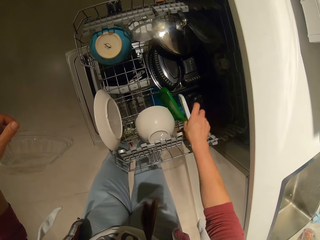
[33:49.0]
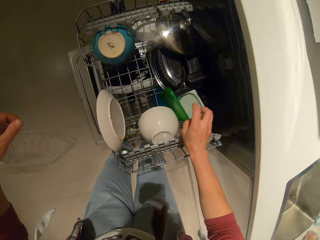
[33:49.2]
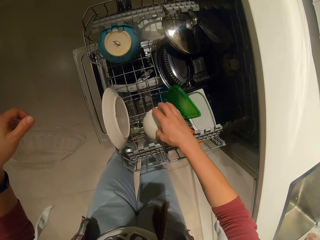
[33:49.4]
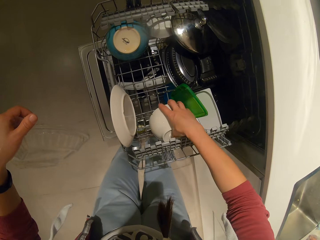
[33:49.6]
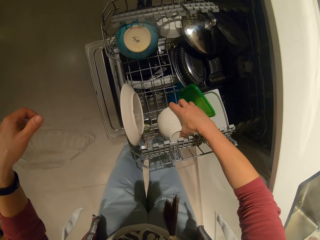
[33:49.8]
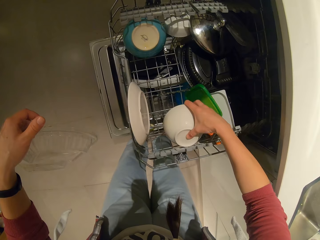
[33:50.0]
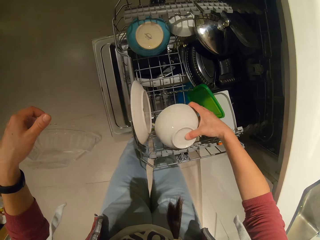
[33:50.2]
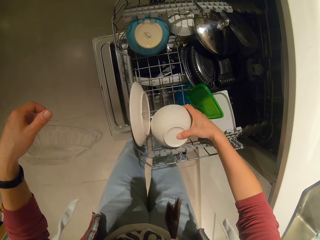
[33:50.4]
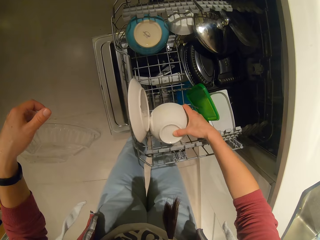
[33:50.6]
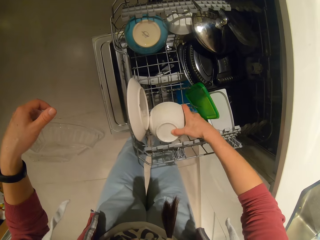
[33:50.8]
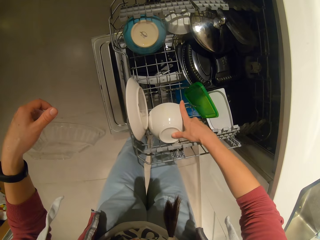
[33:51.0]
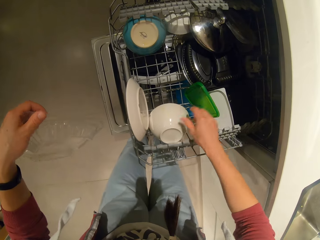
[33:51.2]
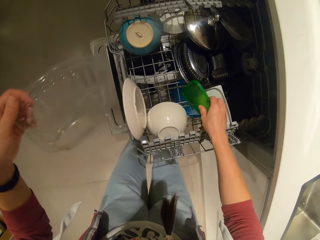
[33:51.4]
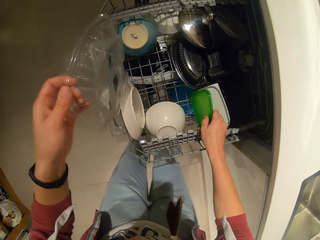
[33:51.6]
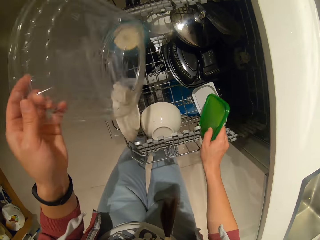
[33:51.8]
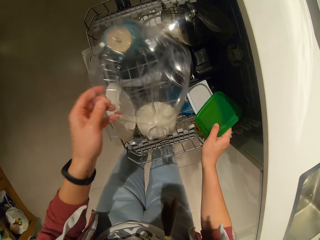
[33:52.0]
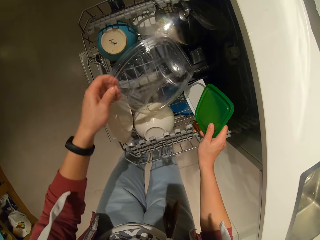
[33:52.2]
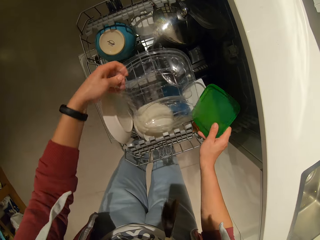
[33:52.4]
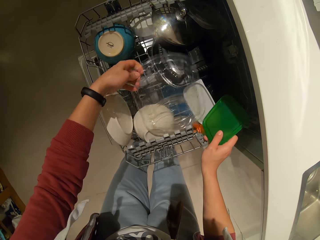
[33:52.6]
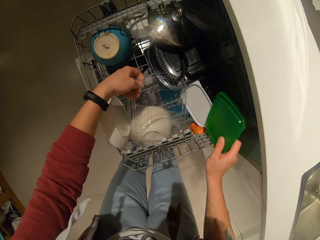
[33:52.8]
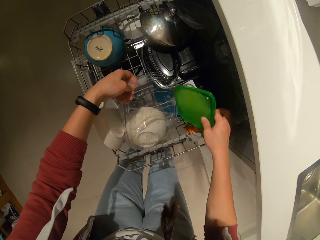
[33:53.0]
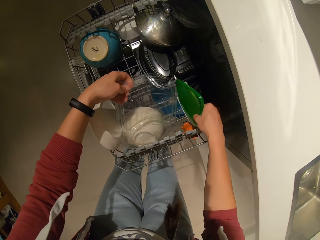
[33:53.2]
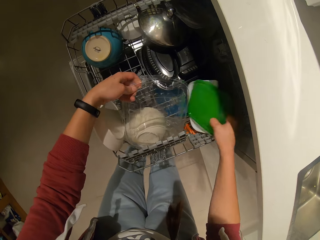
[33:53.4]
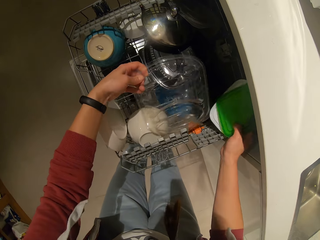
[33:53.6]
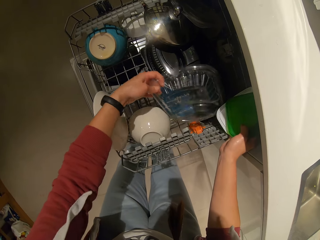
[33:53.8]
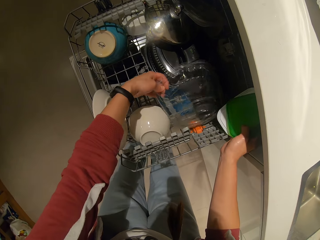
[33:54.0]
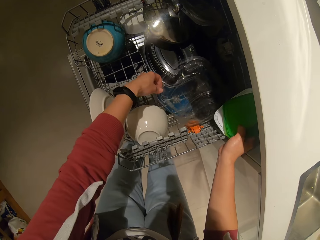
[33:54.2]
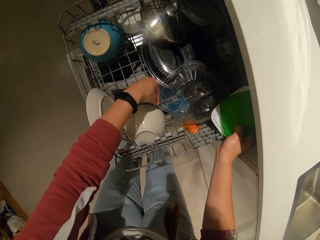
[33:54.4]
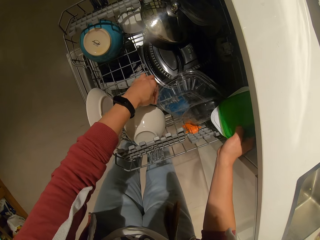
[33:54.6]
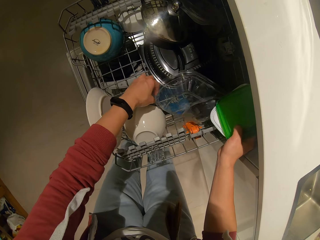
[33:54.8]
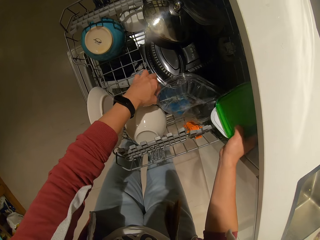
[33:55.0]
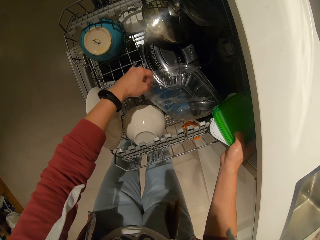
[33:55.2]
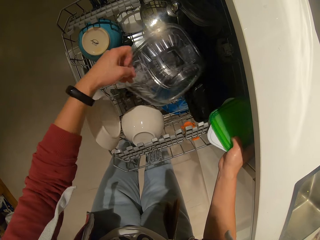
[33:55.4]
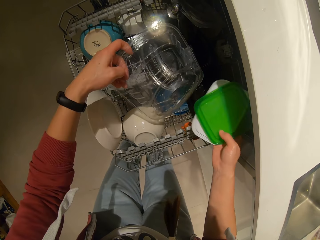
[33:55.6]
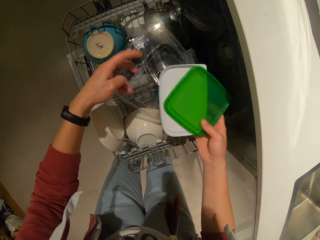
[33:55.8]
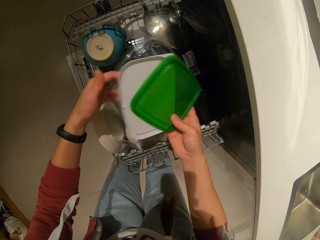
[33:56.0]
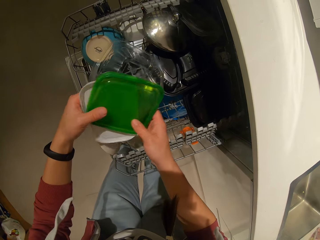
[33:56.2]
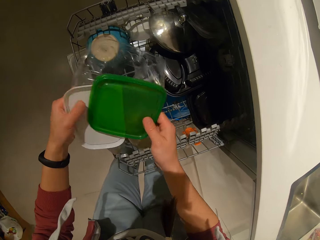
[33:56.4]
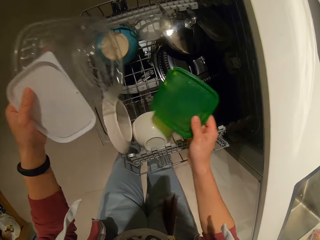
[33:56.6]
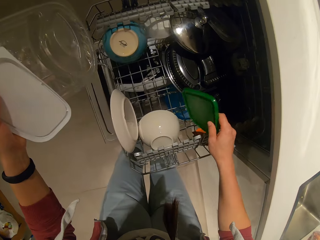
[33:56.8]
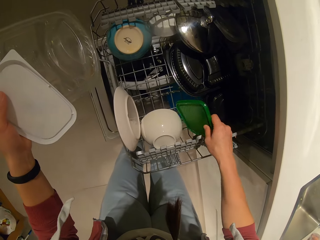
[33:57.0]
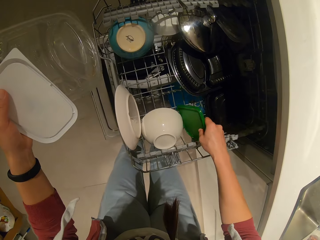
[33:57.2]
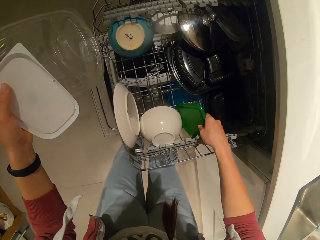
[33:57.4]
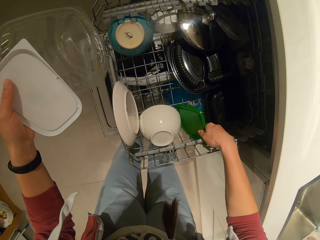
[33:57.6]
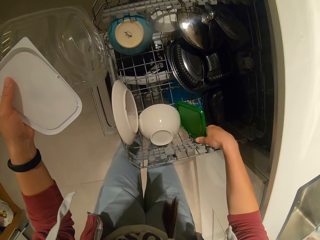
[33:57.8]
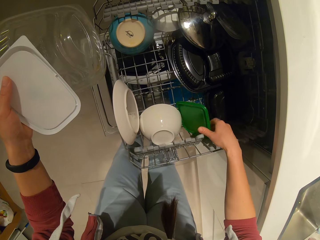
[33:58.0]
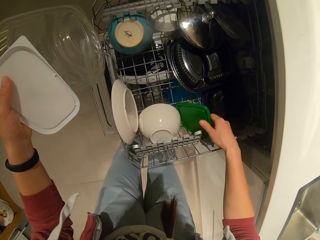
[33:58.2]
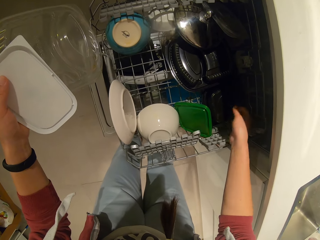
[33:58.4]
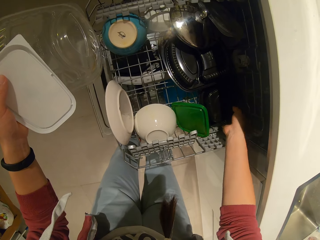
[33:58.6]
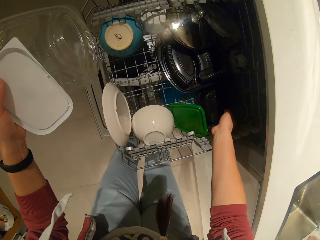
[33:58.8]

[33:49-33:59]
The camera wearer puts a plastic lid in a dishwasher. They move a bowl. They pick up plastic lids. They put the plastic lid in the dishwasher. They pick up the plastic lid. They pick up the plastic lids. They switch the plastic lid to the other hand. They put the plastic lid in the dishwasher.

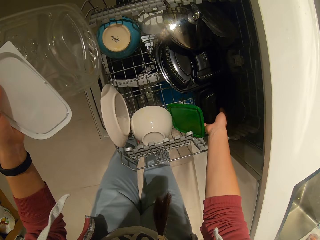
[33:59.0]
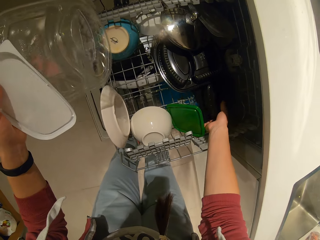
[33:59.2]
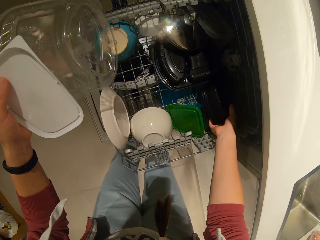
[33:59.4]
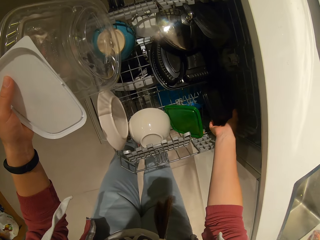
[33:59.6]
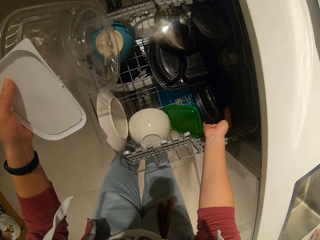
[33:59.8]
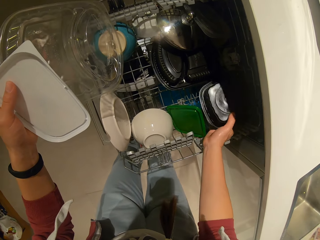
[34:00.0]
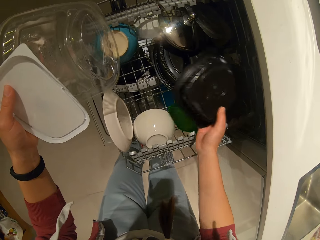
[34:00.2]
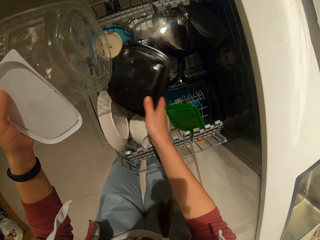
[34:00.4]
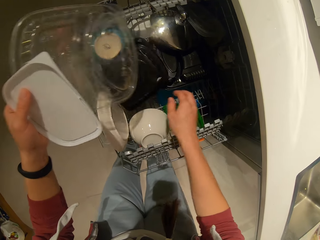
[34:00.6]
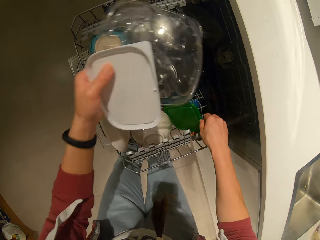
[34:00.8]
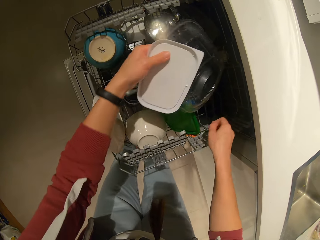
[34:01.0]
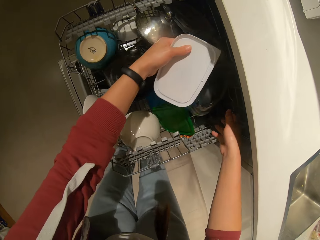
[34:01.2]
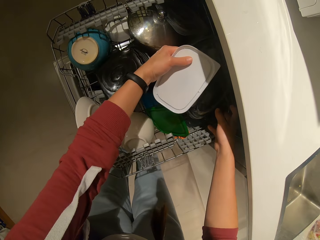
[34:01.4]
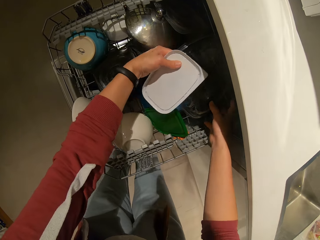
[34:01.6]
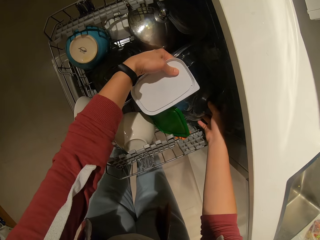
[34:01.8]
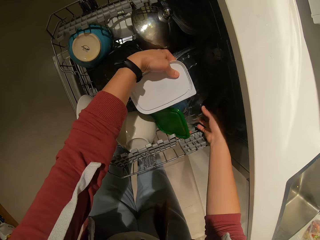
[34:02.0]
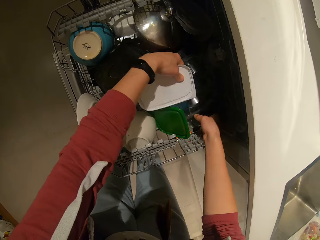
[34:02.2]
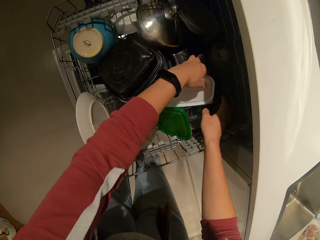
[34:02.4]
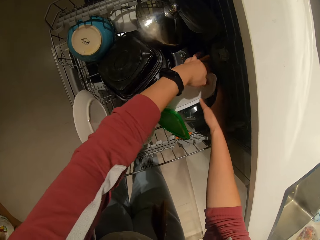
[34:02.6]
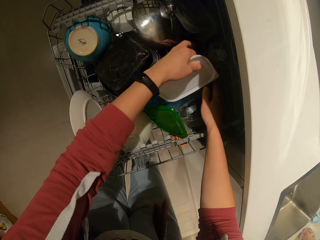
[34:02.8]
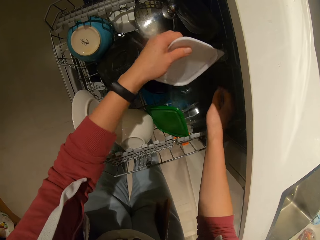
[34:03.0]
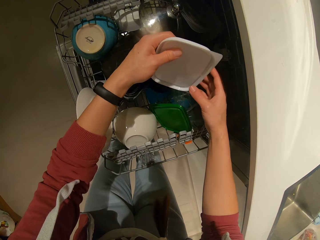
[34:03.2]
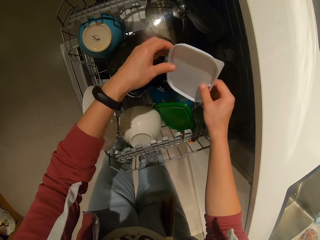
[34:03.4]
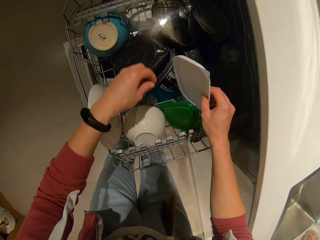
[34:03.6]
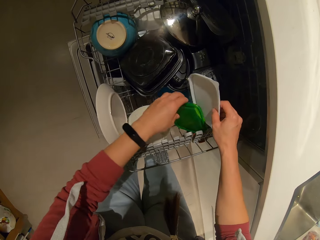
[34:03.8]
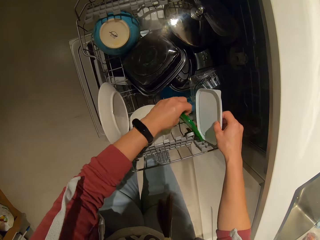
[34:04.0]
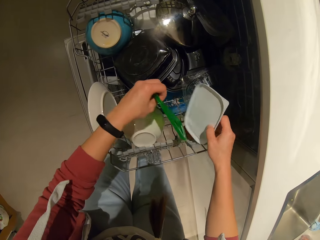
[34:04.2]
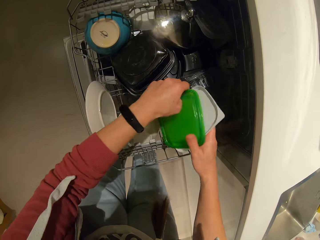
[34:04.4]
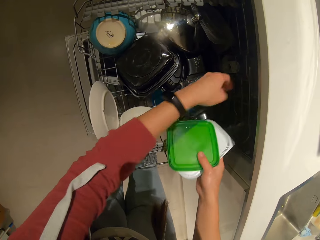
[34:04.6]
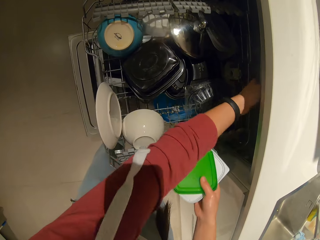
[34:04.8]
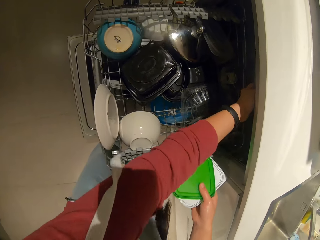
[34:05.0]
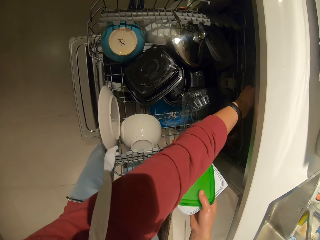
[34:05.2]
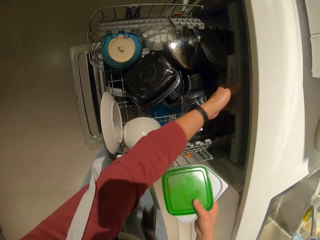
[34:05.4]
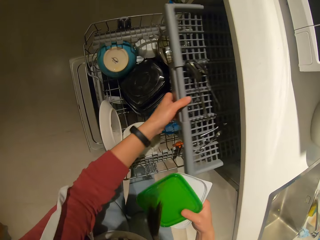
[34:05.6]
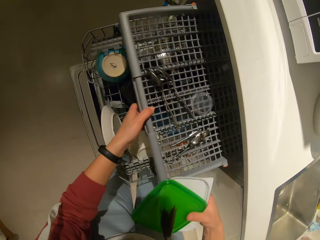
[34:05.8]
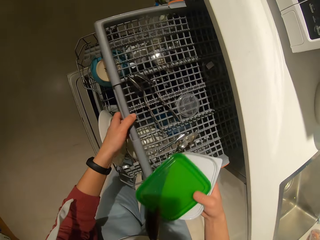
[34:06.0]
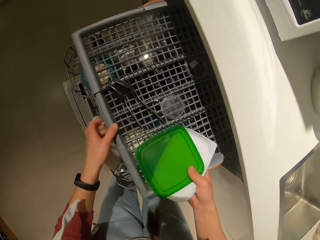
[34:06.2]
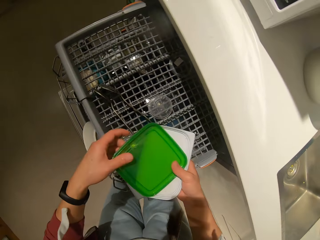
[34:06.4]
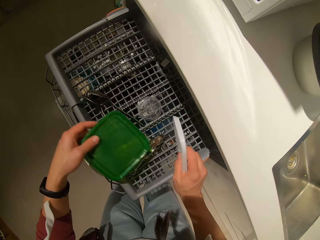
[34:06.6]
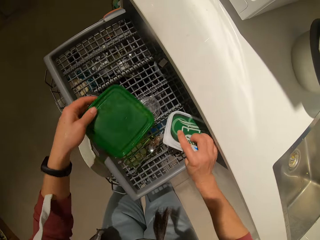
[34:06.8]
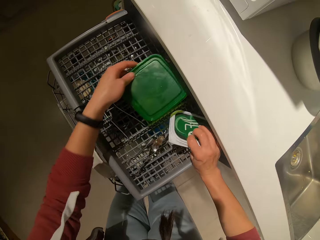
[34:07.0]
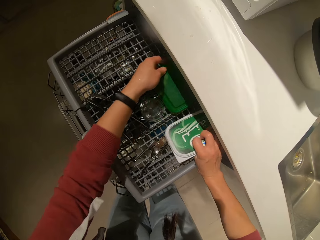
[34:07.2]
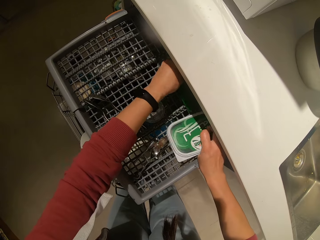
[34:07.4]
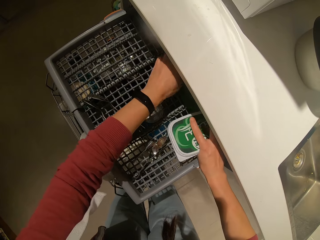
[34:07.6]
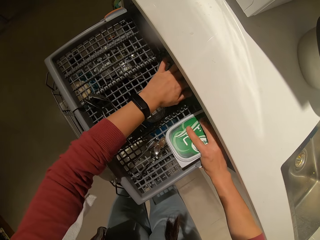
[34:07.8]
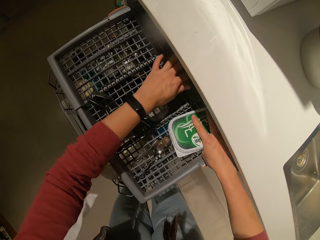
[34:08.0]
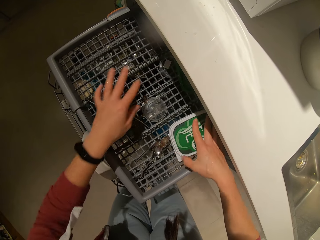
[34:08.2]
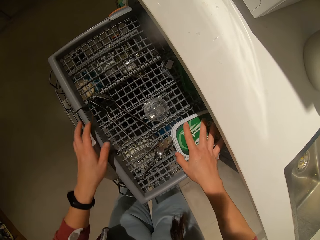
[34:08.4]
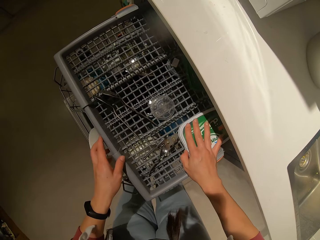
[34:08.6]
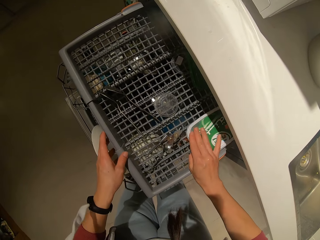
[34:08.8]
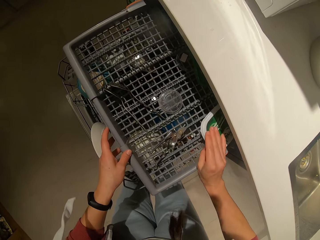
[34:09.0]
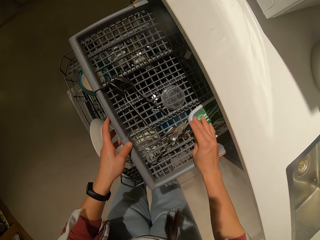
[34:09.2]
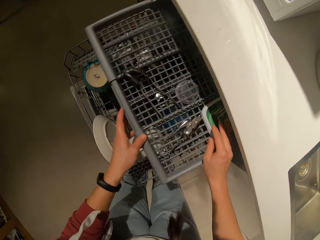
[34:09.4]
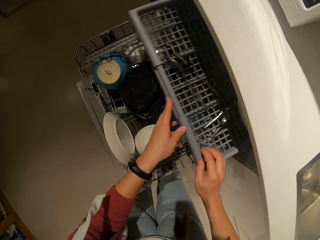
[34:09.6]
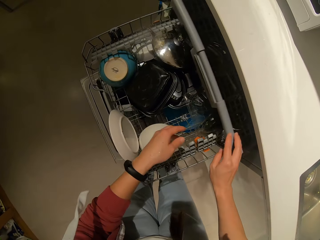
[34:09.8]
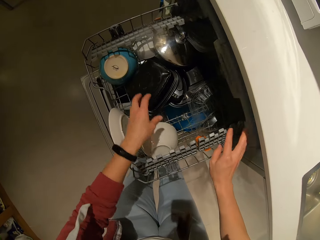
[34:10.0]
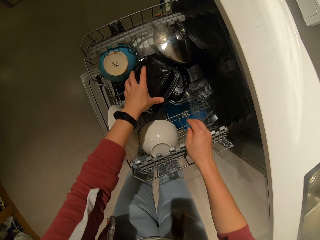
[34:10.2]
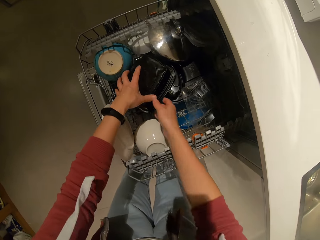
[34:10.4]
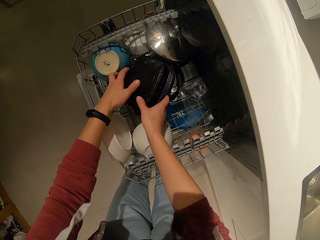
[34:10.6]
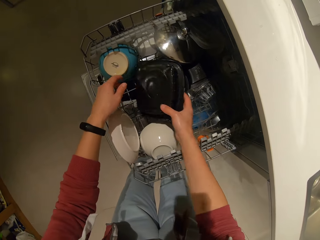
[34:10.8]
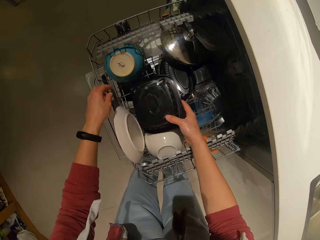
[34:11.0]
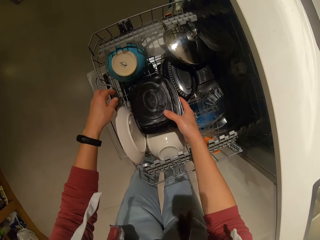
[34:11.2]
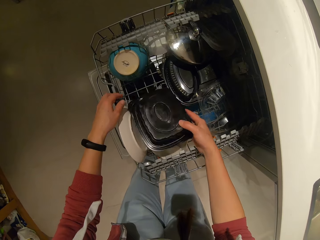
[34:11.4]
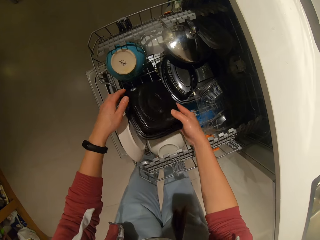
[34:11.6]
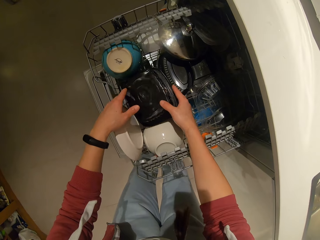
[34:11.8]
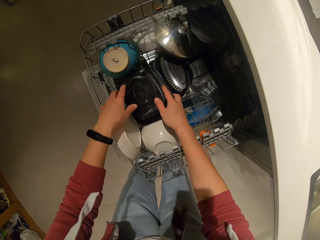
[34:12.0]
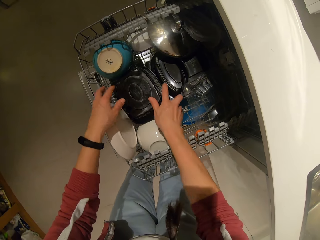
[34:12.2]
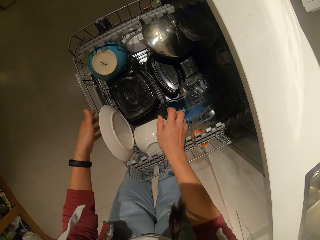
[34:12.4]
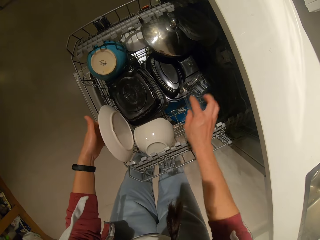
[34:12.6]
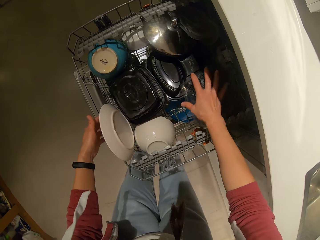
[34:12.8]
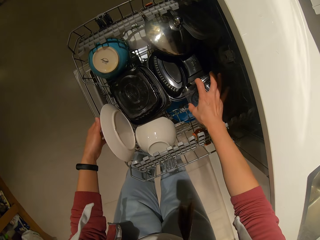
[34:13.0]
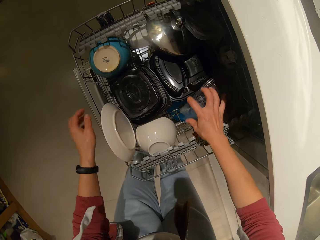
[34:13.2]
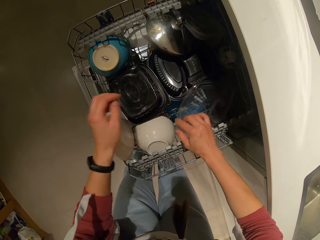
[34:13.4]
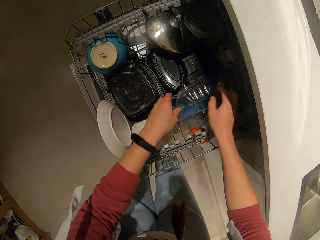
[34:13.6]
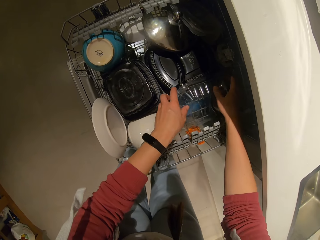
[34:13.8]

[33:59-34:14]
The camera wearer picks up a storage container. They put the storage container in a dishwasher. They put a plastic lid in the dishwasher. They switch the plastic lid to the other hand. They pick up the plastic lid with the other hand. They switch the plastic lid to the other hand. They pull out another tray or dishwasher rack from the cabinet. They pick up a lid from the other hand. They put plastic lids in the dishwasher with both hands. They push the dishwasher rack. They close the tray. They hold the storage container with hands. They move the storage container.
